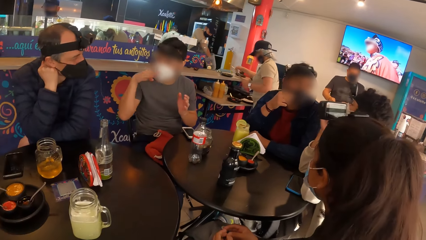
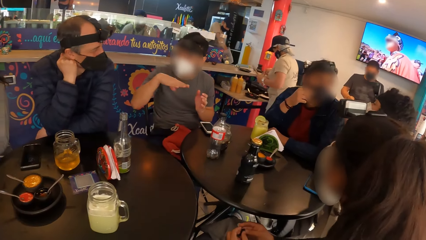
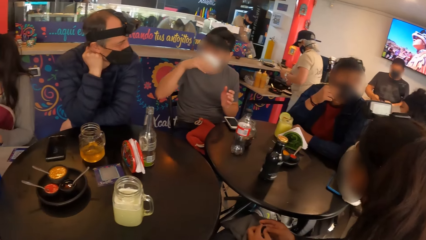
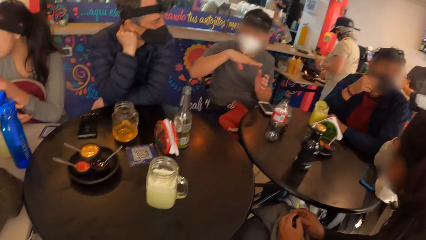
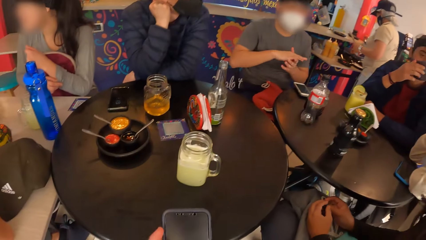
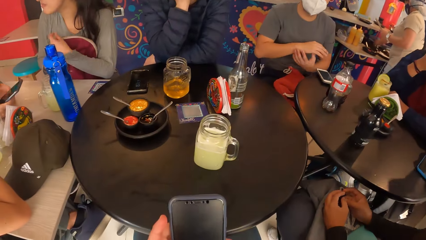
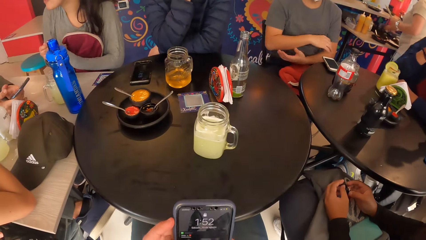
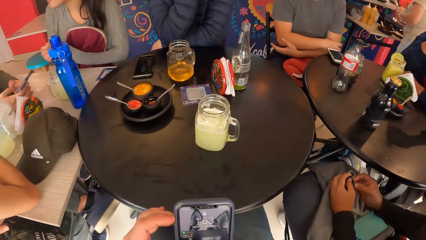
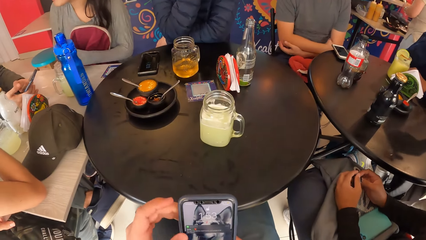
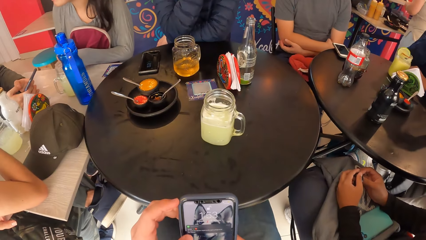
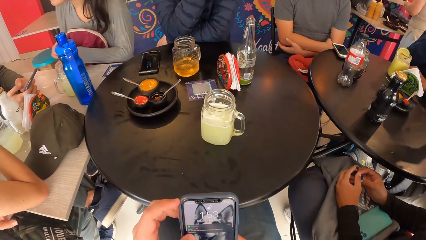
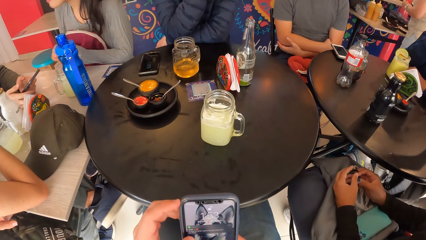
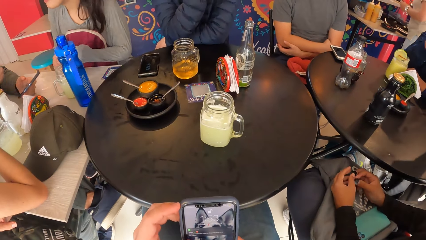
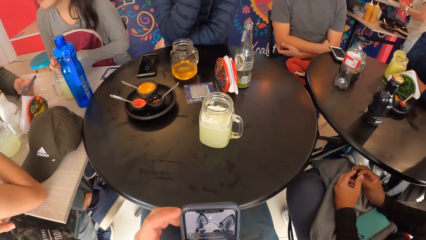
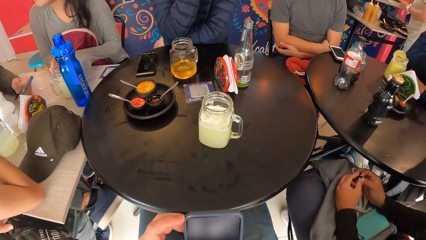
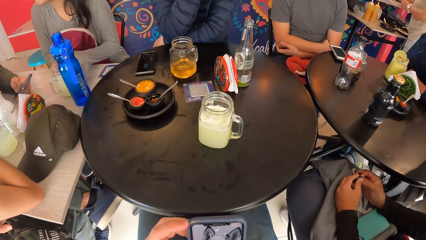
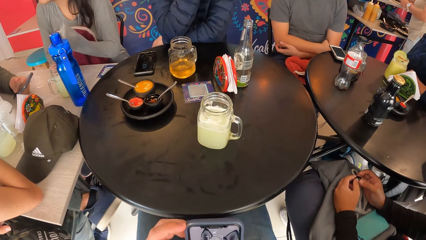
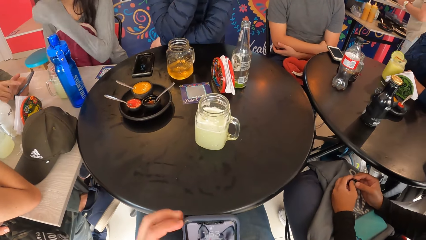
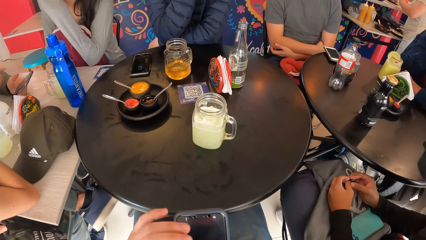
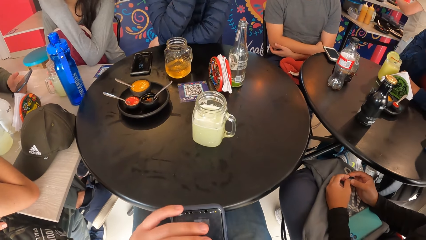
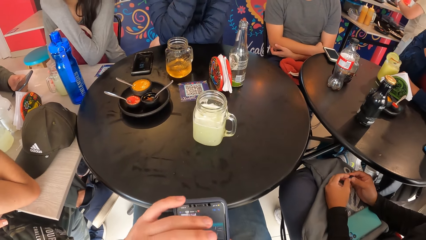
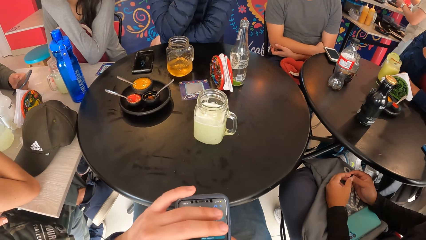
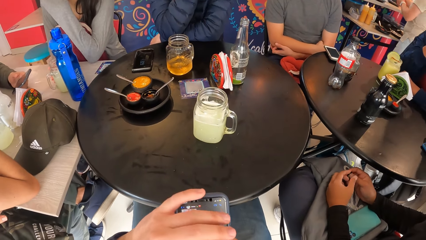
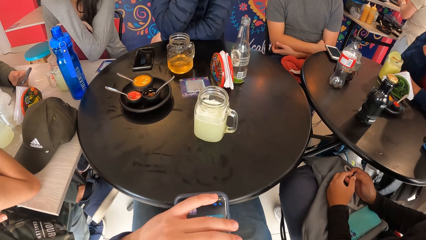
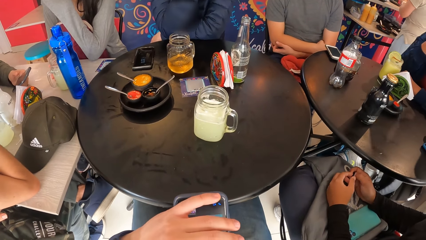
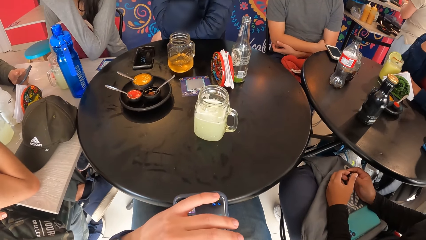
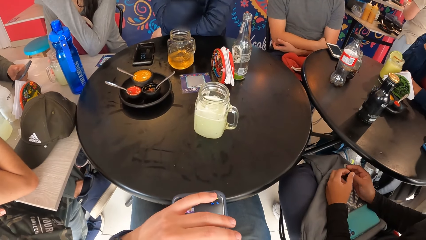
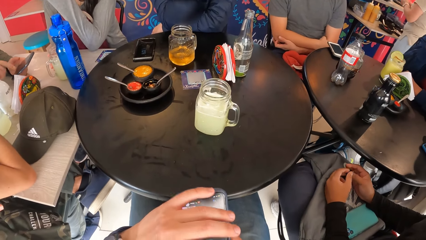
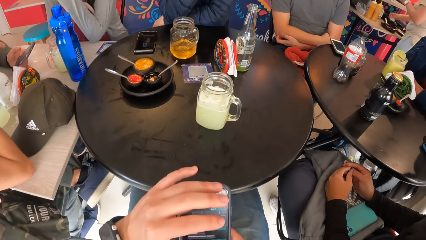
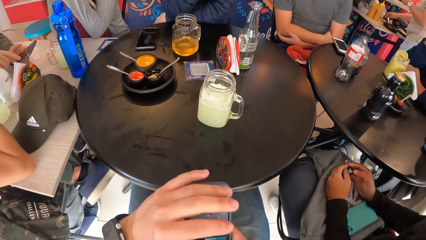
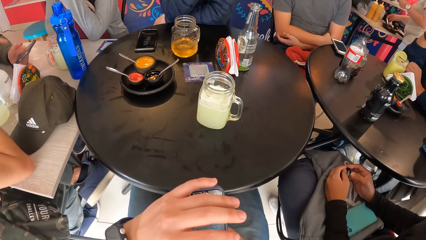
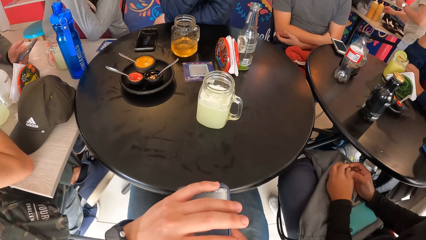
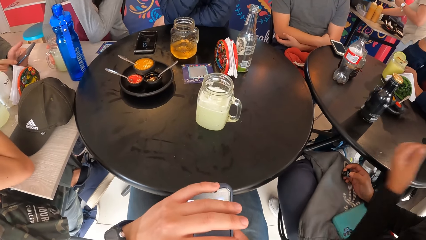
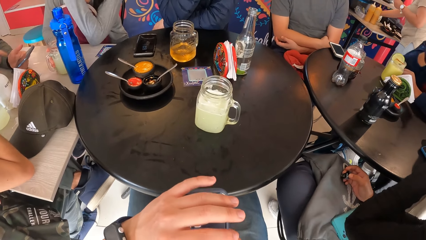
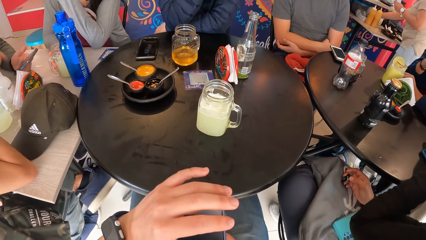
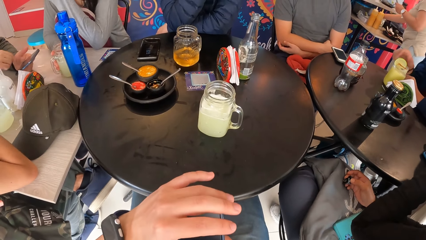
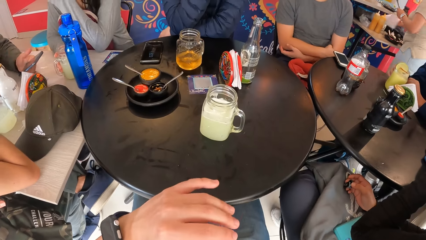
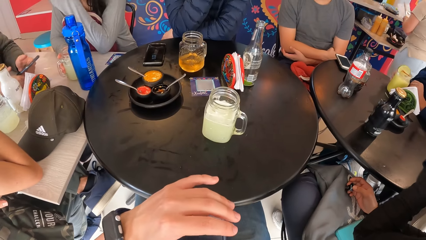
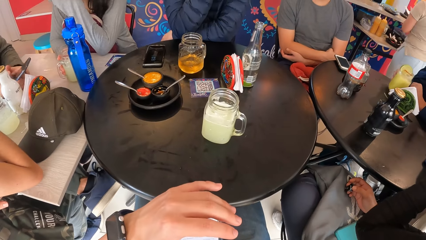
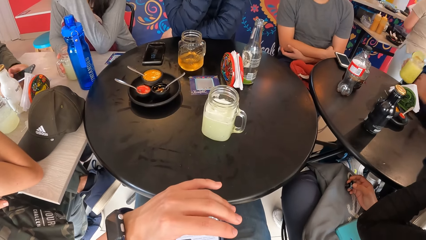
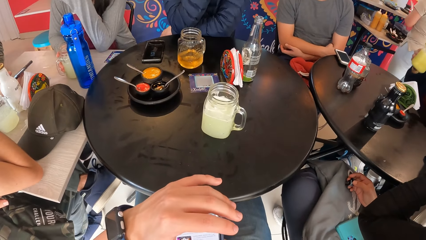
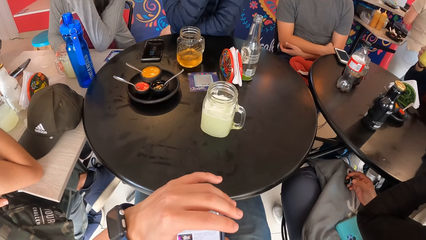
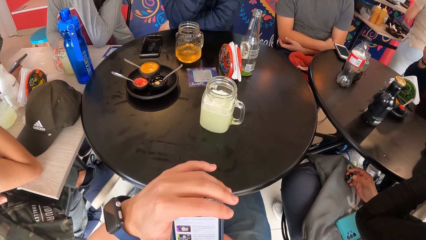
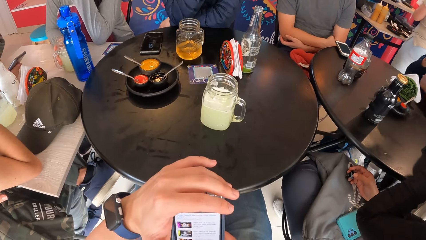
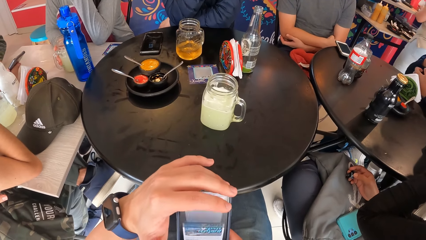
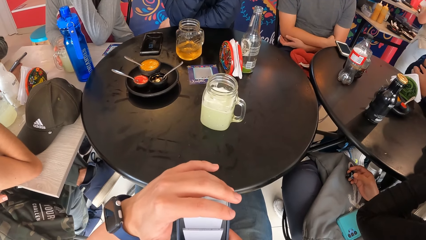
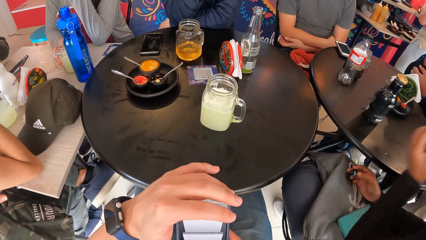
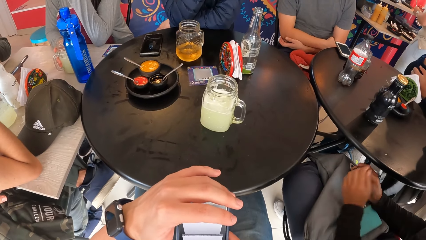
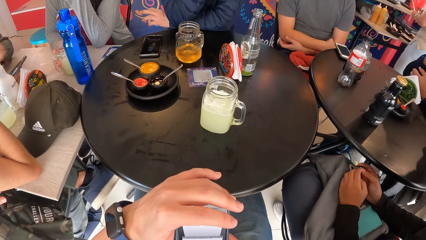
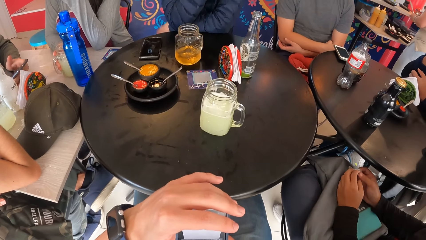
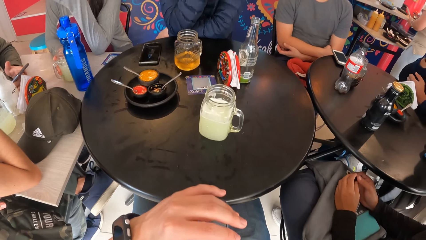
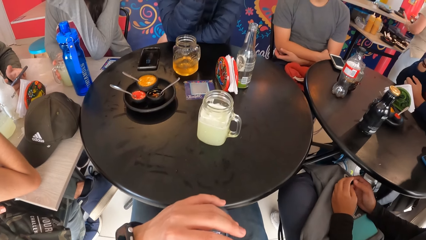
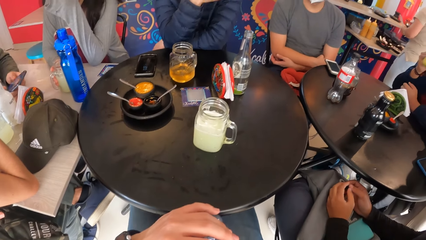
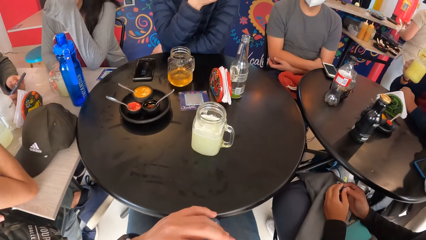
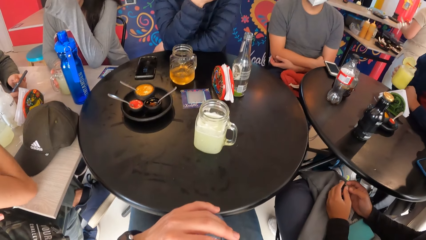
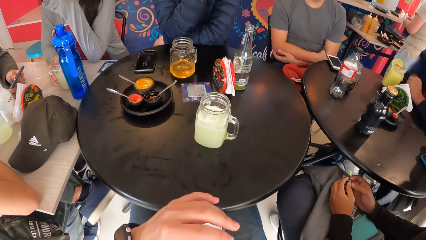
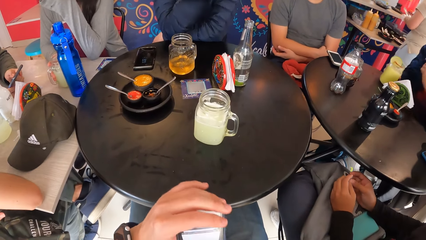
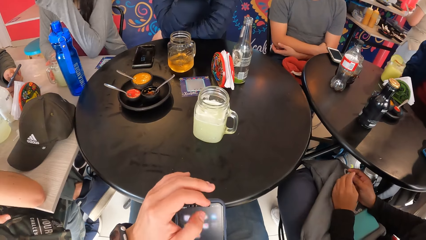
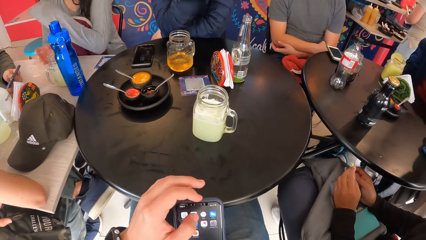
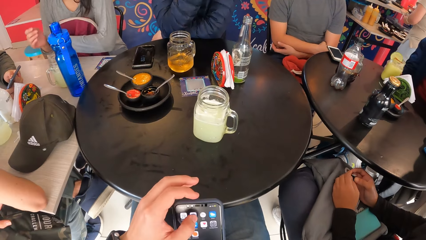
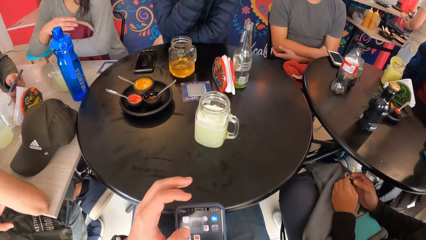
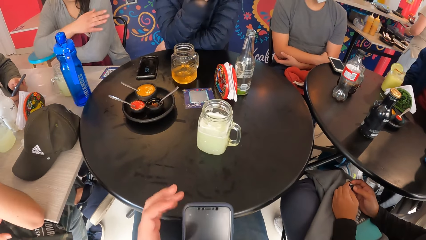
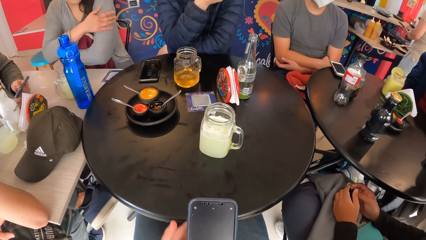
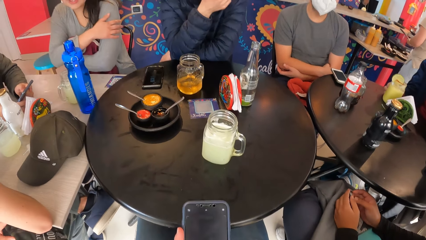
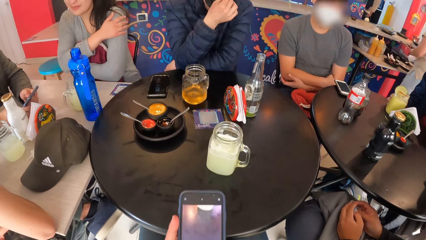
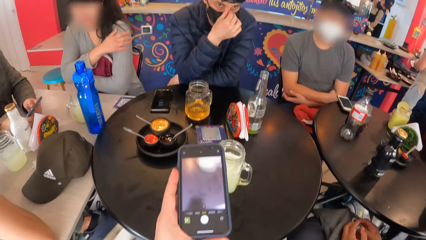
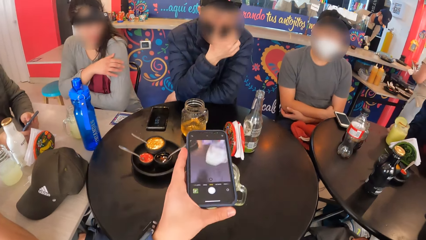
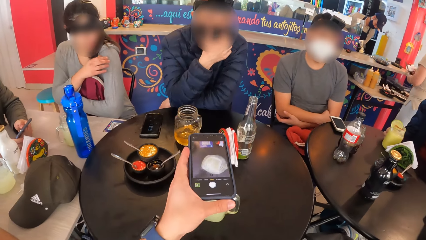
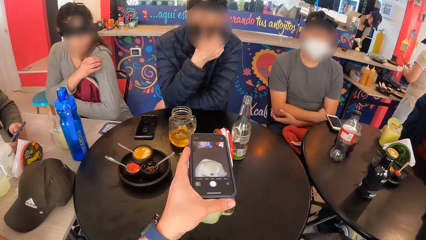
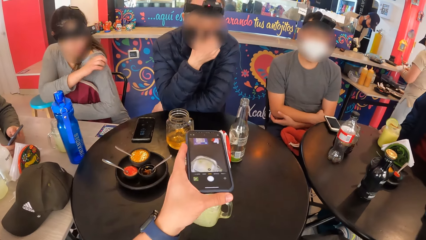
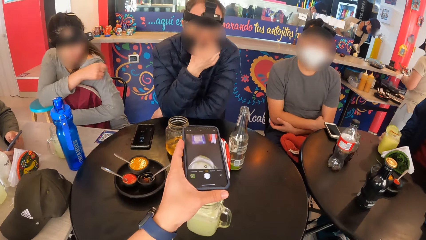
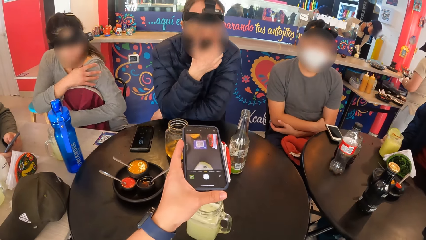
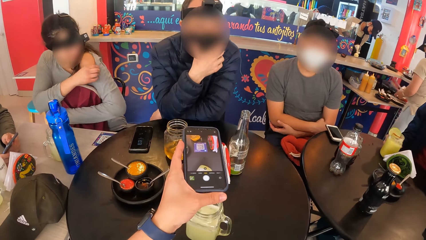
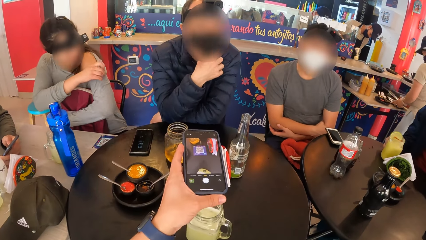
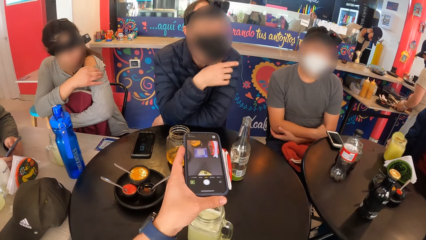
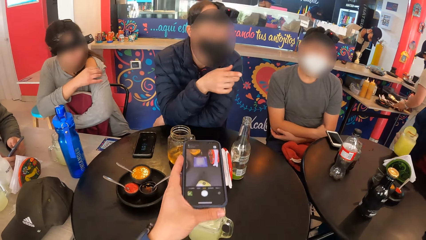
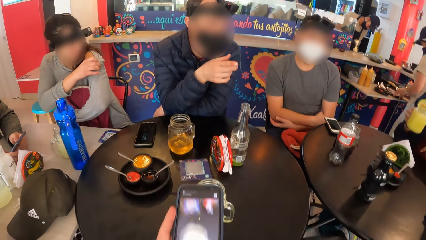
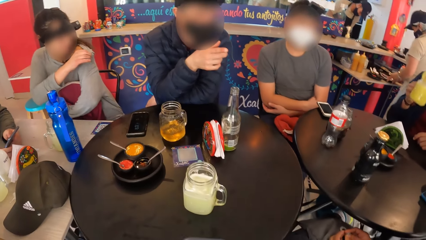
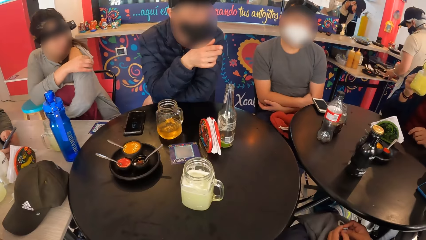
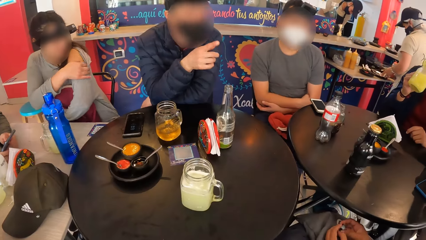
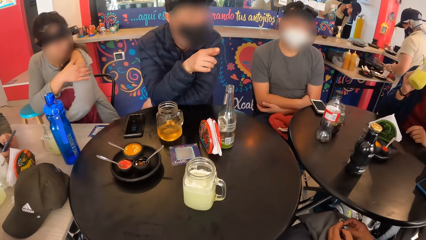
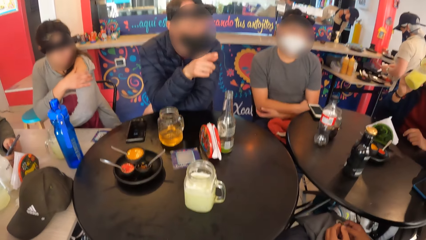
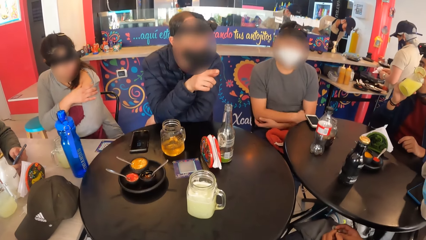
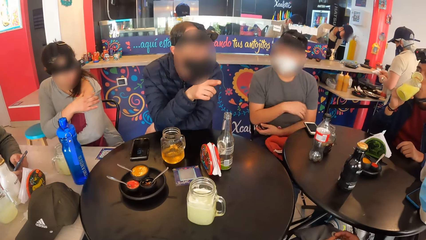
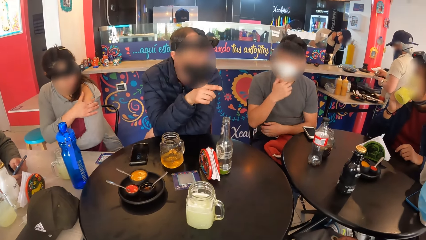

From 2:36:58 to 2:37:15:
The camera wearer operates a phone with his right hand. A man picks the cup from the table with his right hand. The man drops the cup on the table with his right hand. The camera wearer takes photos. The man picks the cup from the table with his right hand. The man drinks juice from the cup with his right hand.
